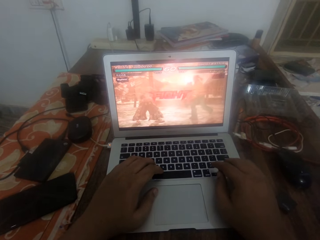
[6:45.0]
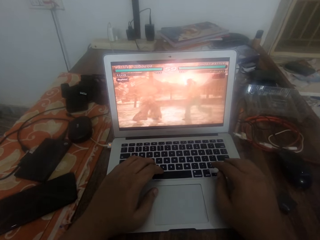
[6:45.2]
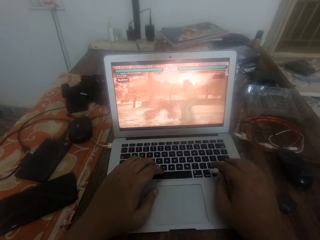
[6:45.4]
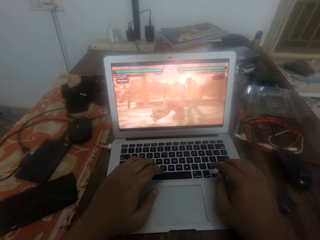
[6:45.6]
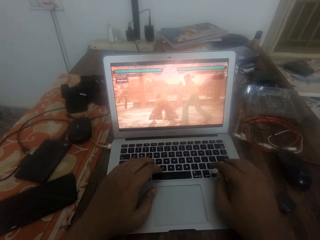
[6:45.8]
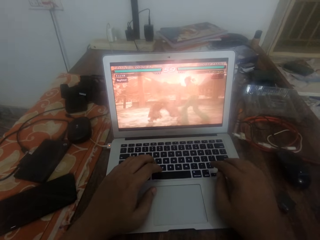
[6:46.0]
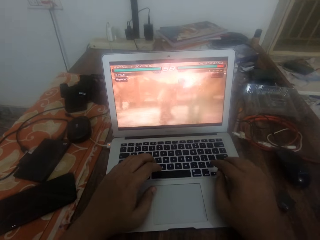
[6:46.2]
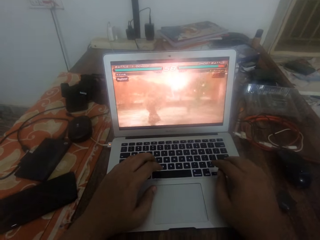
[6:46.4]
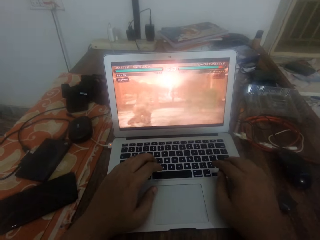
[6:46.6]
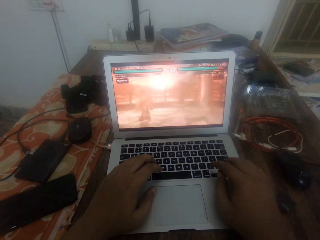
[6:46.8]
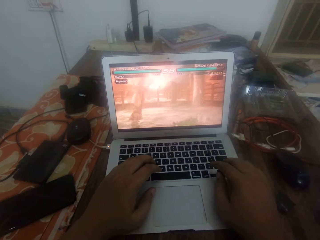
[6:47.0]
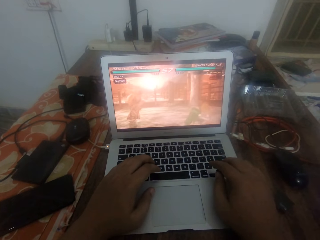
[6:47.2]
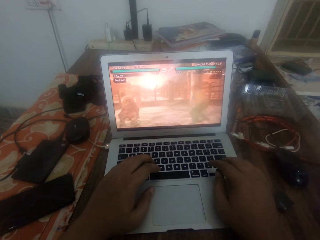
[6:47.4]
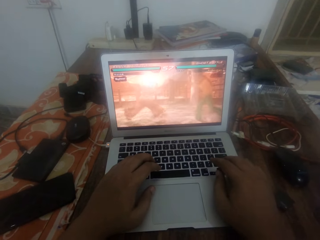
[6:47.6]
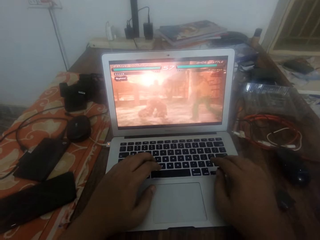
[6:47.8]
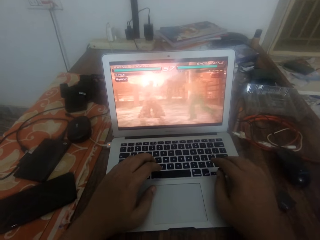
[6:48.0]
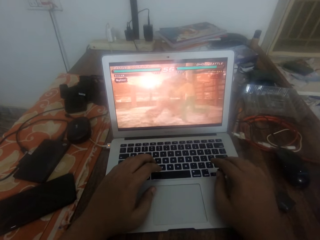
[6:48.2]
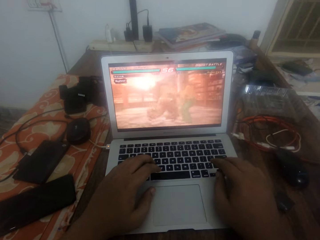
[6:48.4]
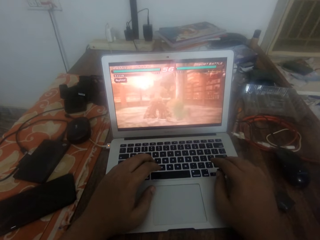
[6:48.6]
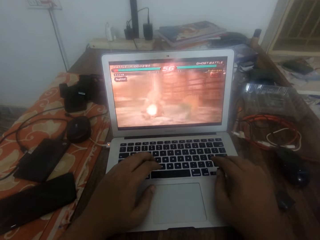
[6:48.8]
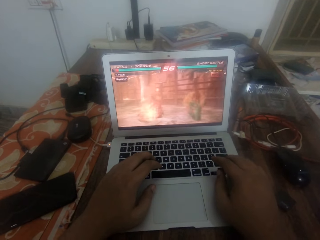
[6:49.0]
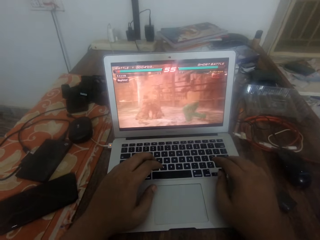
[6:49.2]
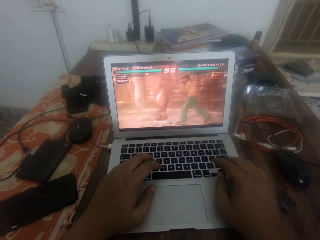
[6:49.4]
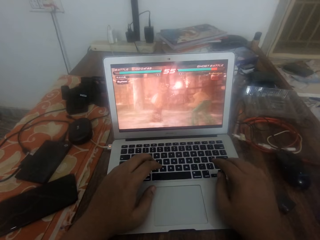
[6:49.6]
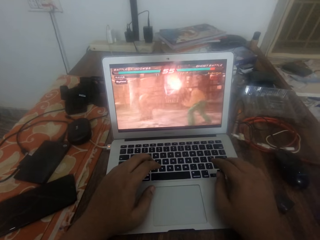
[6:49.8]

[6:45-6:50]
The camera wearer plays a video game on the laptop.

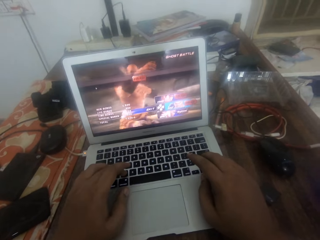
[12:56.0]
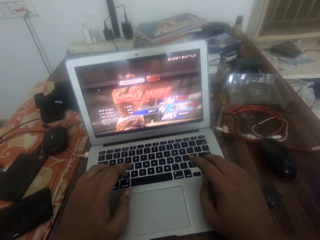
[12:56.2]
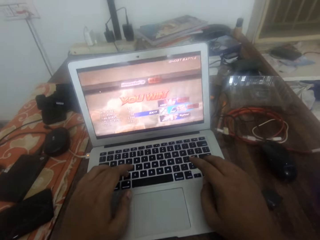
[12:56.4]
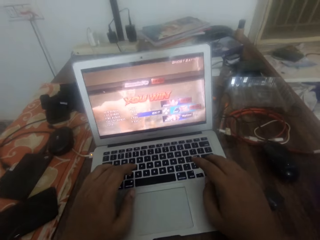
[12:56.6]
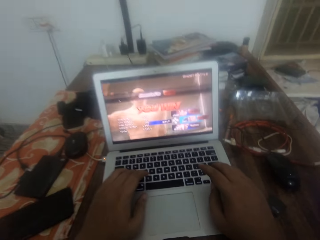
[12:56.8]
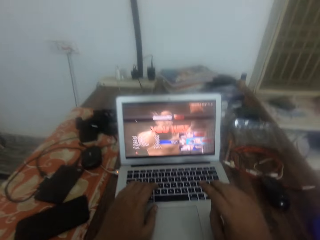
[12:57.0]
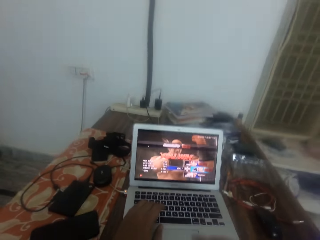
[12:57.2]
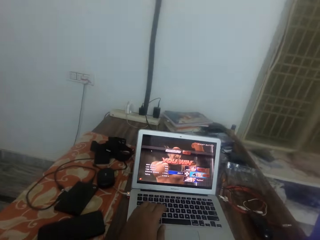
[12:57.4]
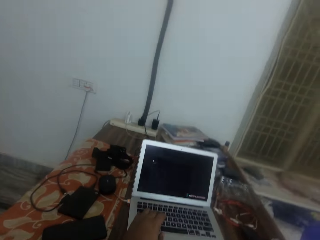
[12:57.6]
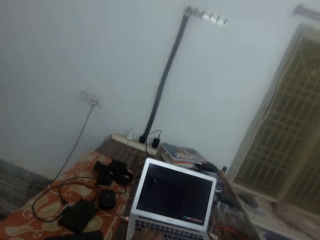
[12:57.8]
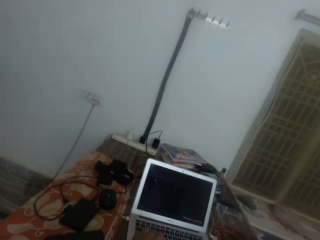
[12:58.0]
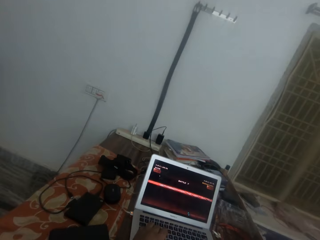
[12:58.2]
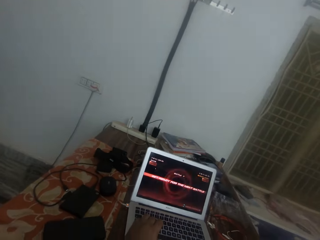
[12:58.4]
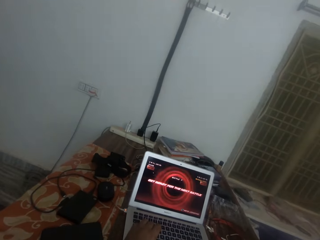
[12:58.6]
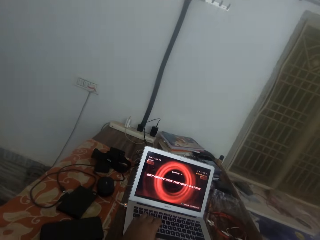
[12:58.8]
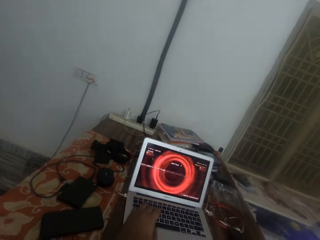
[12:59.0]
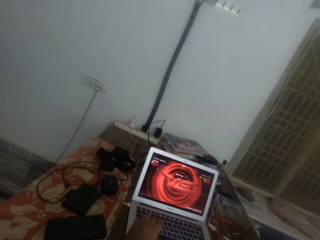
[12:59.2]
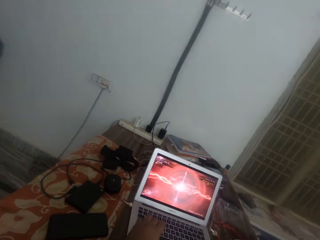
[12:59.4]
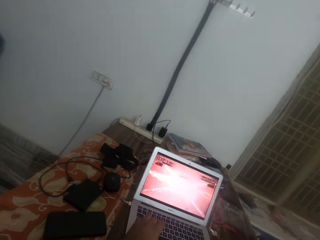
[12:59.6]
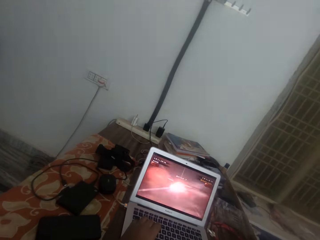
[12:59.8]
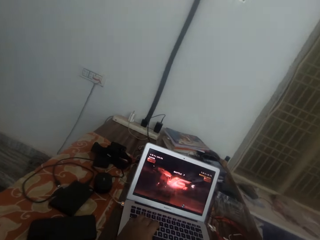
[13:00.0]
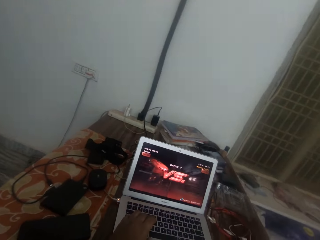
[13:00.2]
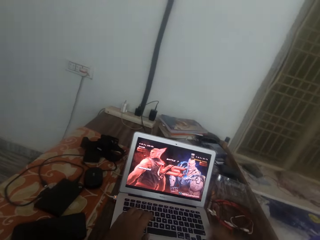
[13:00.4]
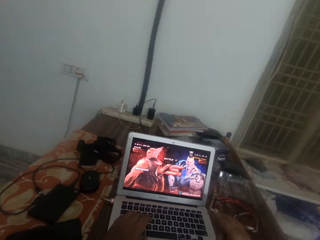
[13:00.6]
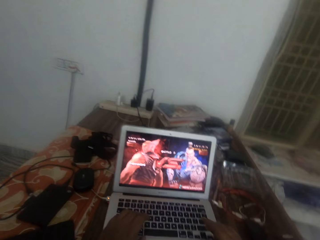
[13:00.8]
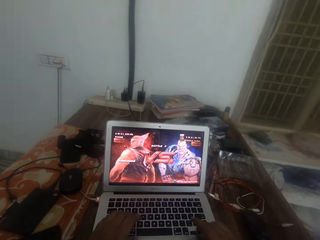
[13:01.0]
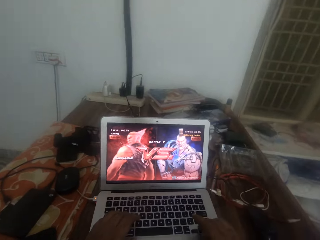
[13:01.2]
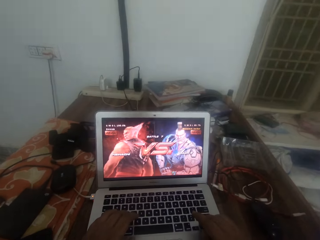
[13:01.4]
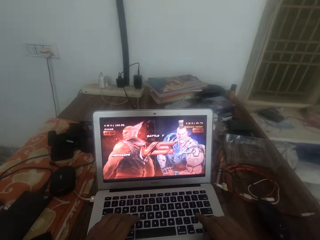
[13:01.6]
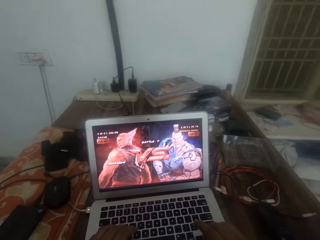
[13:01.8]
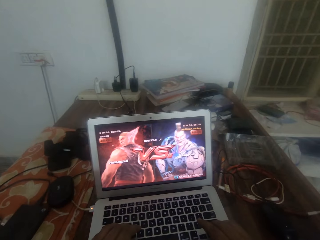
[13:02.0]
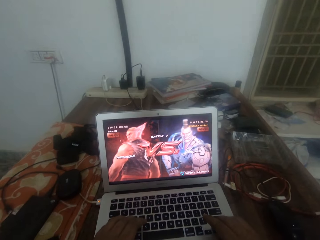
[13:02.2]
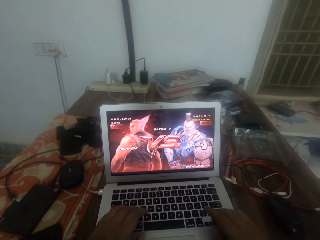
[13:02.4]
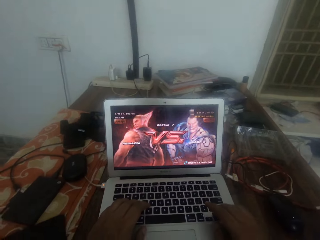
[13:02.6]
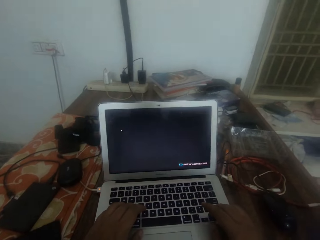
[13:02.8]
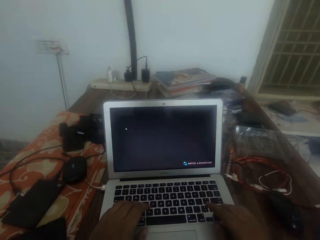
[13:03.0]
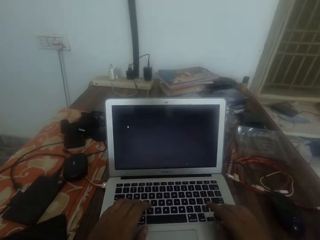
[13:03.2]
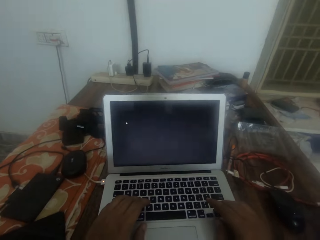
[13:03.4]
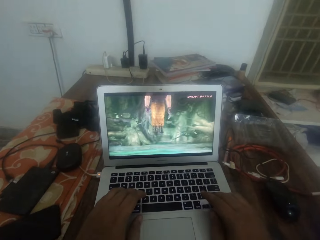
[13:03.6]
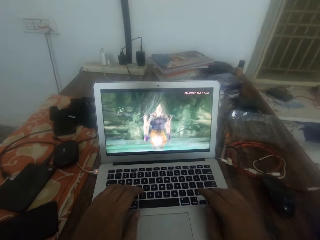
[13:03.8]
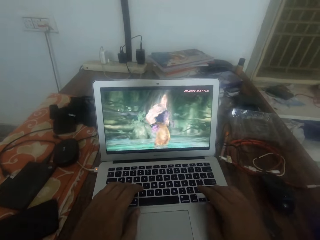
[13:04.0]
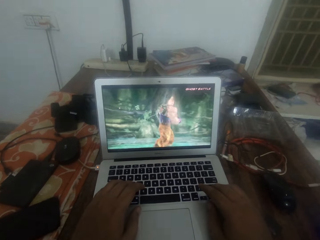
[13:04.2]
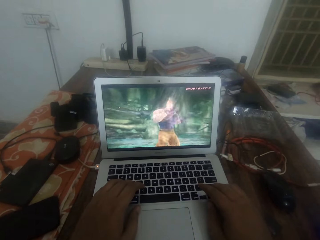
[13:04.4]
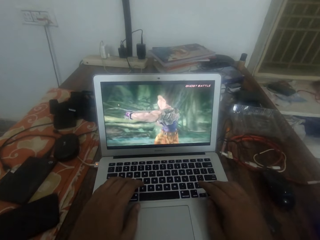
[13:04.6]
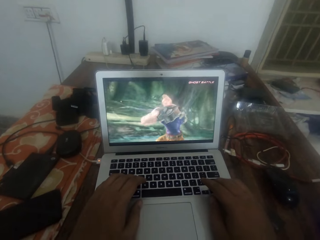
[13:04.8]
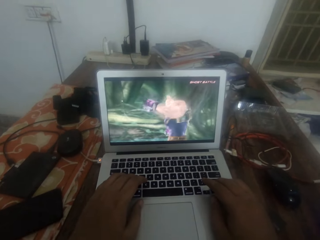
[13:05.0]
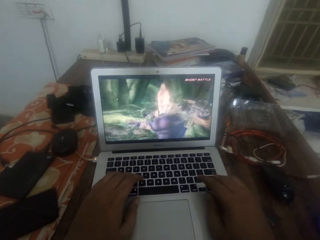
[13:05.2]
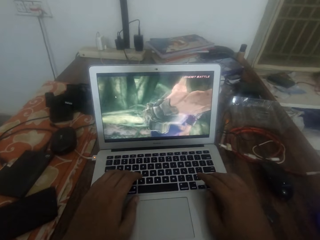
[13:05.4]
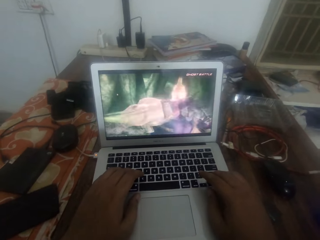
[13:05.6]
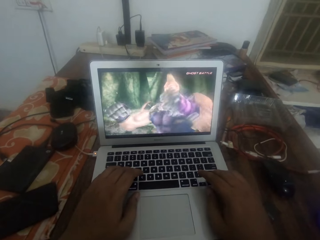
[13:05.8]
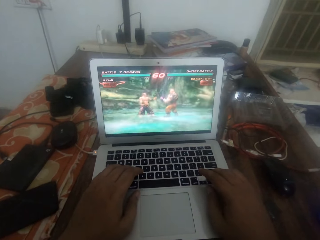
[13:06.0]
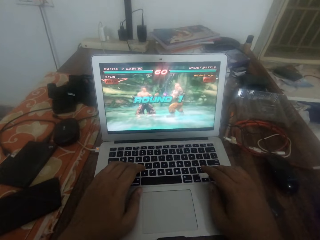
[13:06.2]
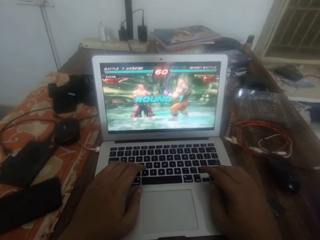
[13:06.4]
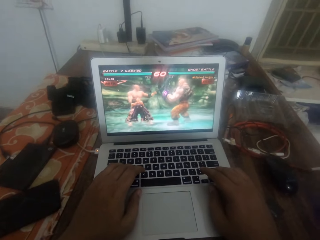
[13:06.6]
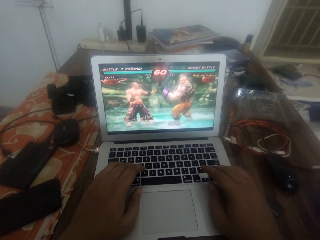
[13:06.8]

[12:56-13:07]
The camera wearer touches the face with the right hand. They play a game on a laptop.

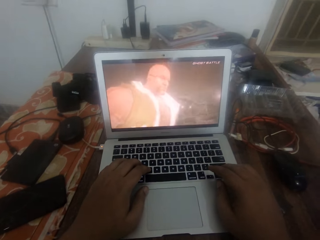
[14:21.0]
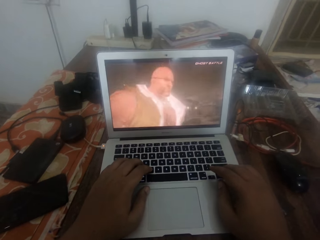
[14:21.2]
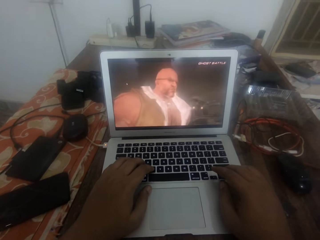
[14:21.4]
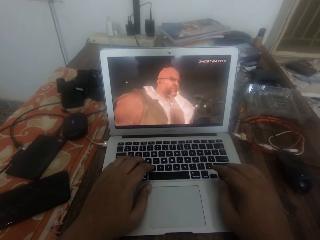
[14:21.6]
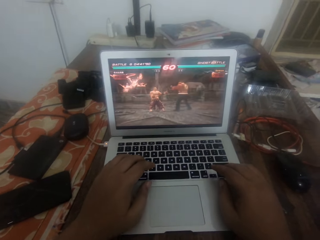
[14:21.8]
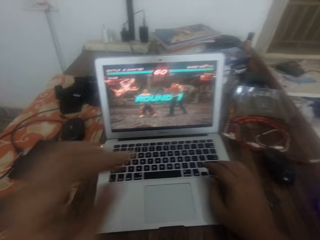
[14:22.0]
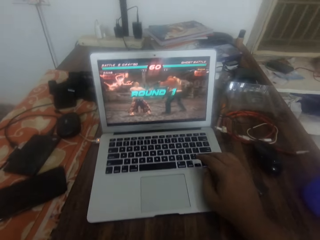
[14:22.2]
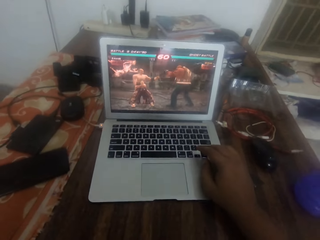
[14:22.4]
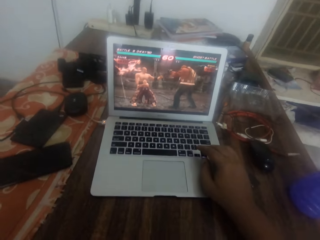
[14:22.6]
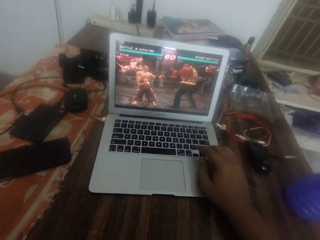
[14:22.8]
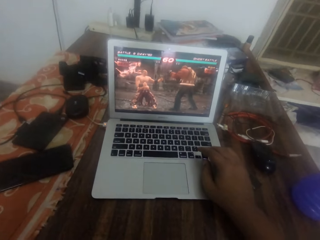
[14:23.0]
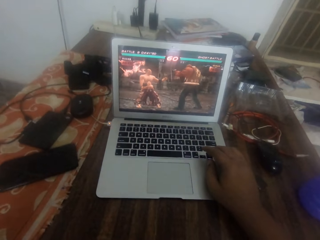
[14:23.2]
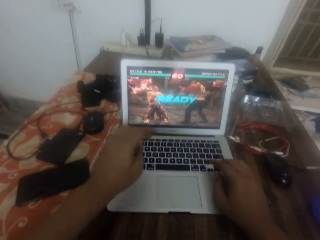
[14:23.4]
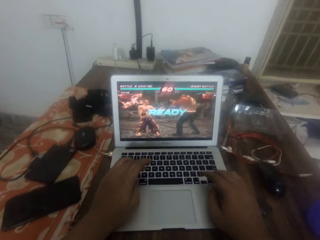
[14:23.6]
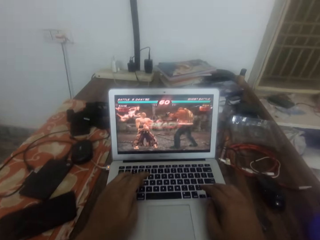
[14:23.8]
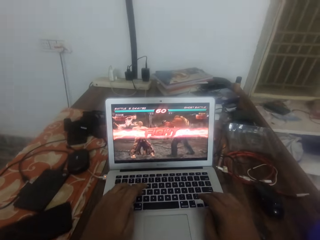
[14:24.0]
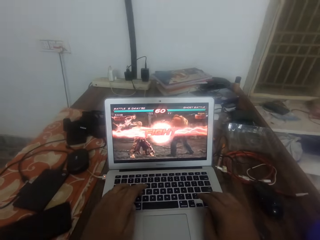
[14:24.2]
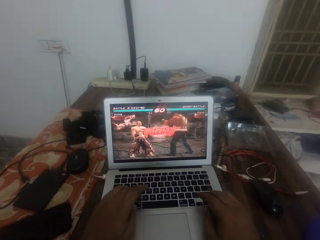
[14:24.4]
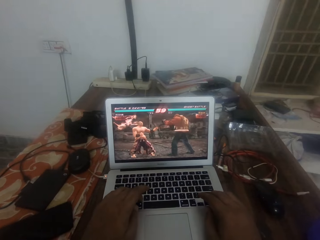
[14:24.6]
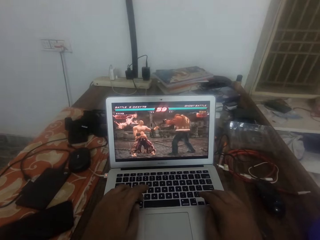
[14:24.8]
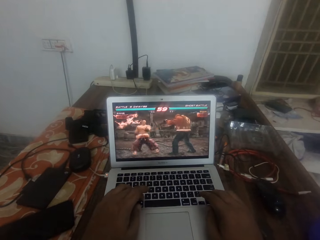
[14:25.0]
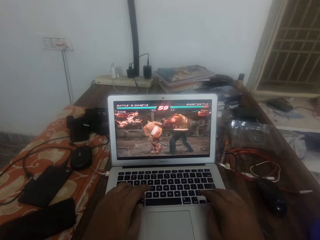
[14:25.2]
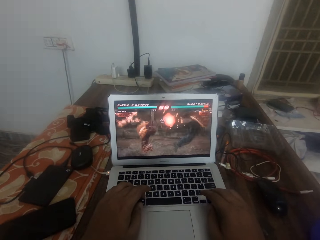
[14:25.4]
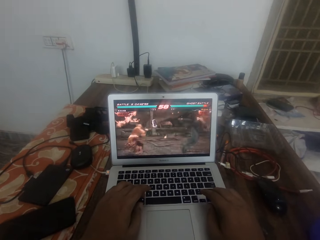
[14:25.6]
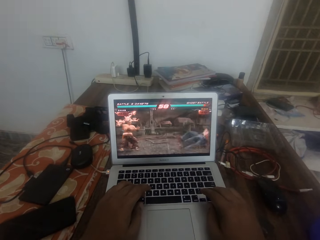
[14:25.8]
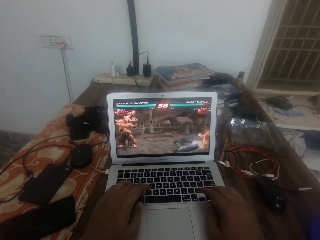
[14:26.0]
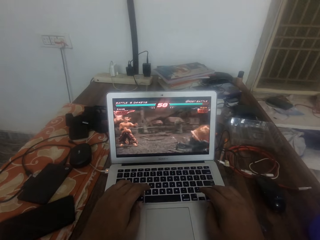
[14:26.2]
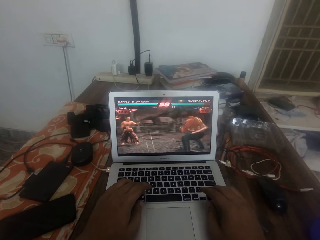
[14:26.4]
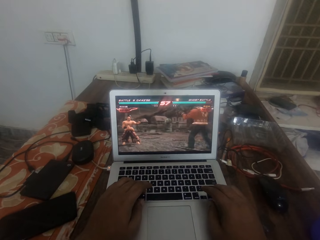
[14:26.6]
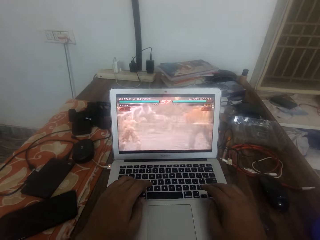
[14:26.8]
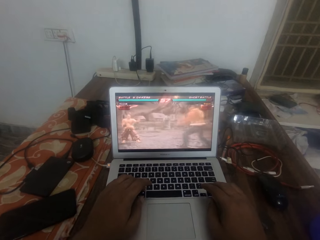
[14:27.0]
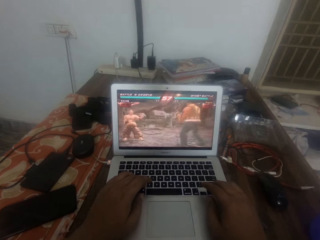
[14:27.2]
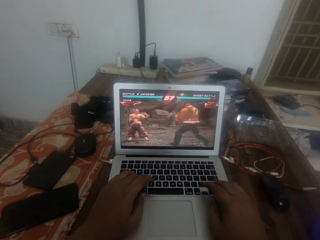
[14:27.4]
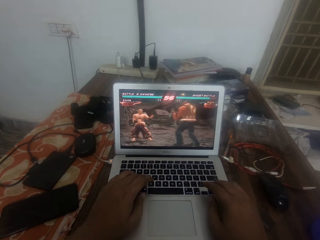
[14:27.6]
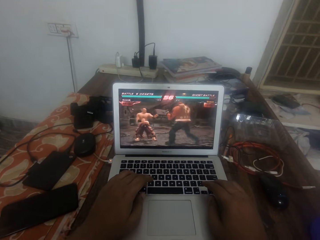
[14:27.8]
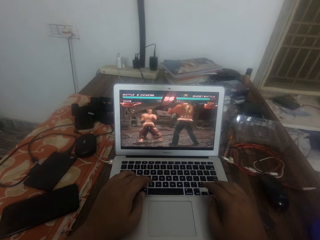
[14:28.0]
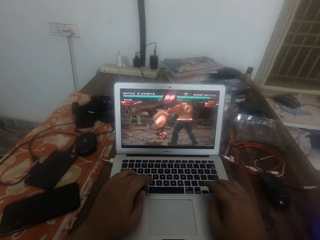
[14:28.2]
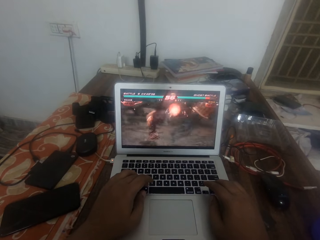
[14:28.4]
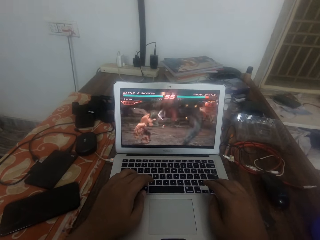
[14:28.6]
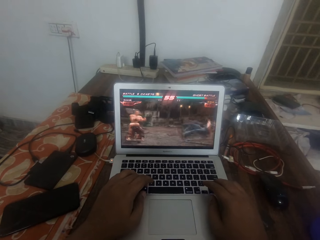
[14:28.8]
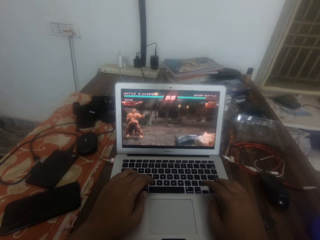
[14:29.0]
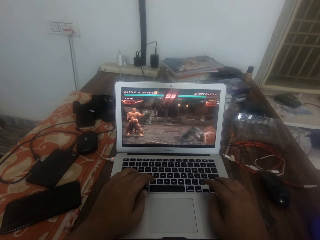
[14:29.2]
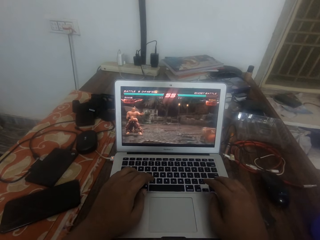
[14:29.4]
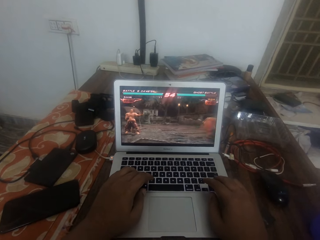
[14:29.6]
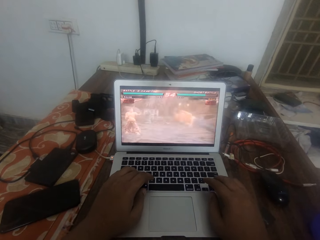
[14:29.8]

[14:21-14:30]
The camera wearer touches the face with the right hand. They play a game on a laptop.
